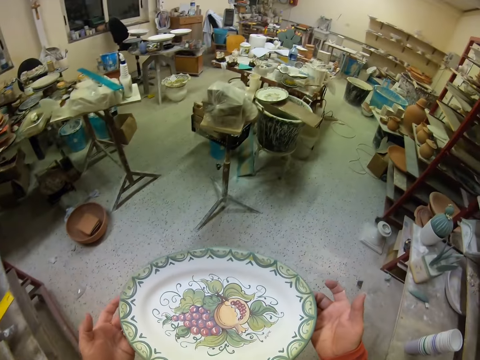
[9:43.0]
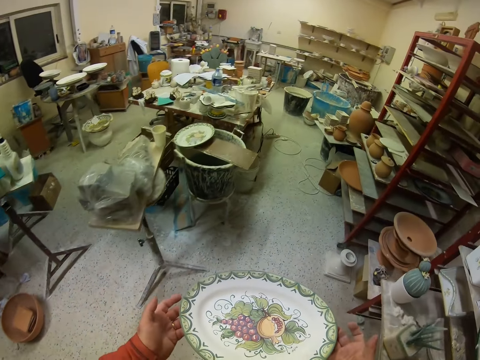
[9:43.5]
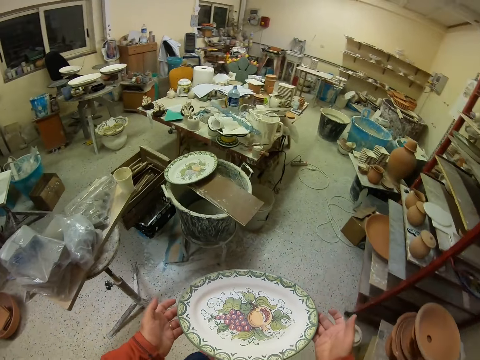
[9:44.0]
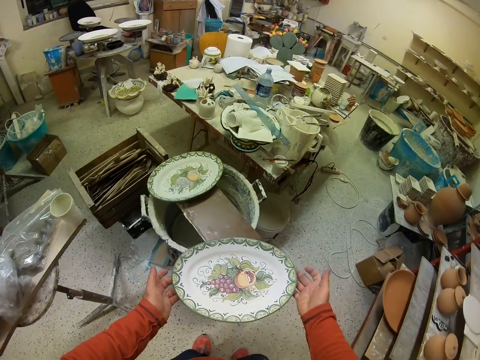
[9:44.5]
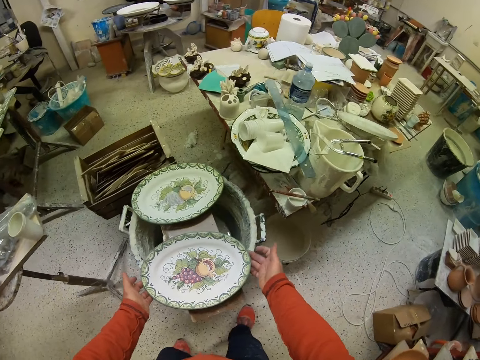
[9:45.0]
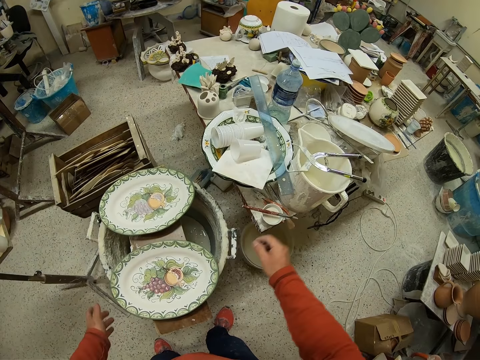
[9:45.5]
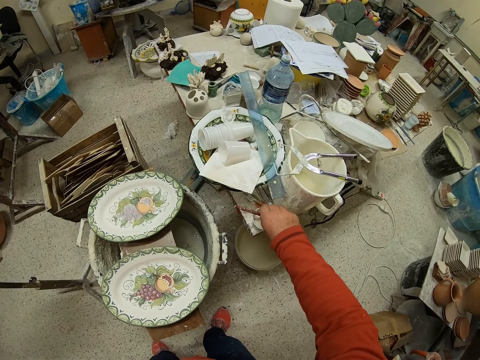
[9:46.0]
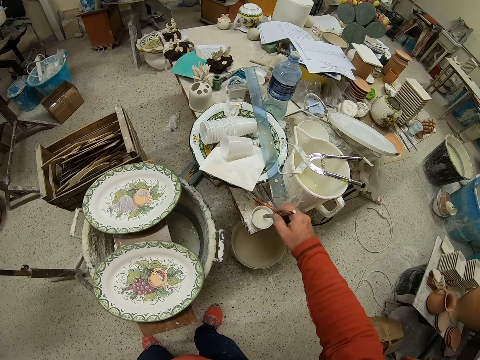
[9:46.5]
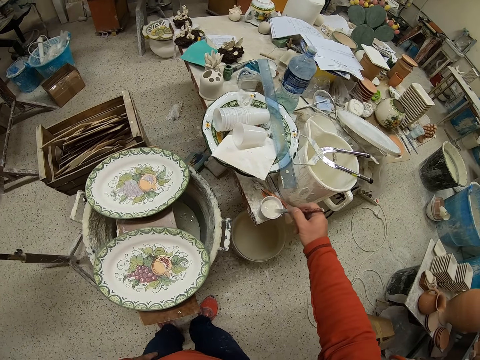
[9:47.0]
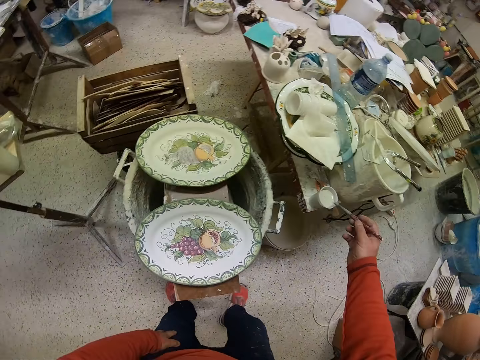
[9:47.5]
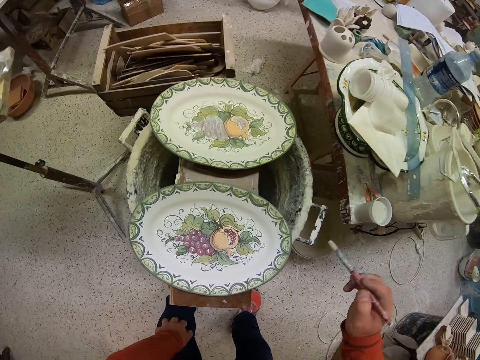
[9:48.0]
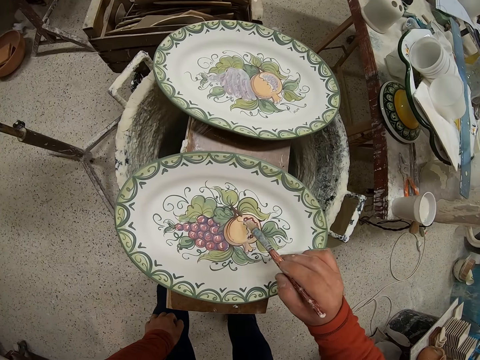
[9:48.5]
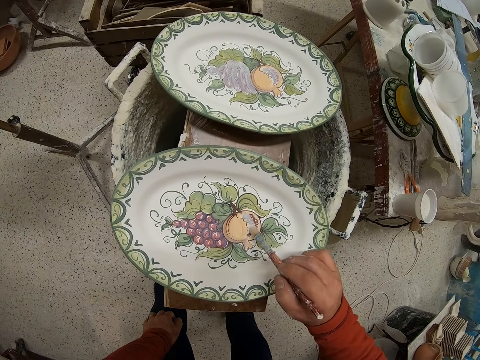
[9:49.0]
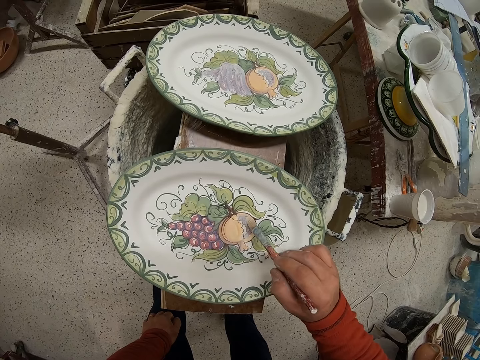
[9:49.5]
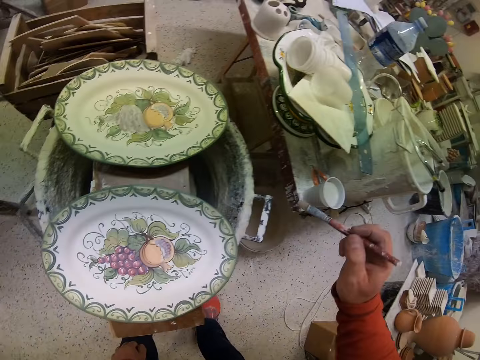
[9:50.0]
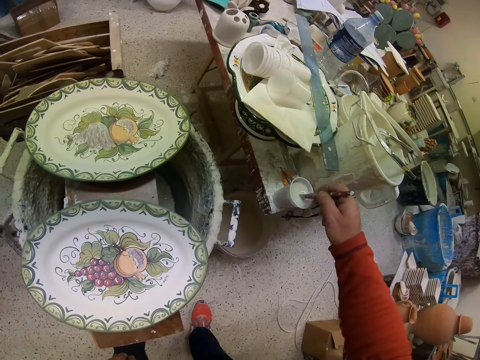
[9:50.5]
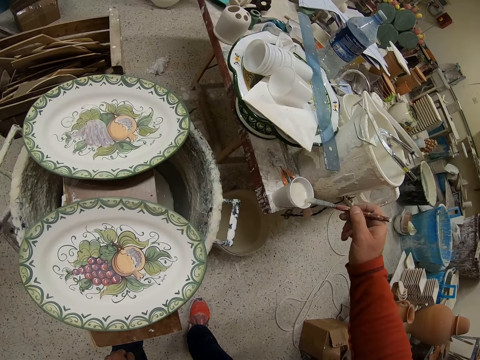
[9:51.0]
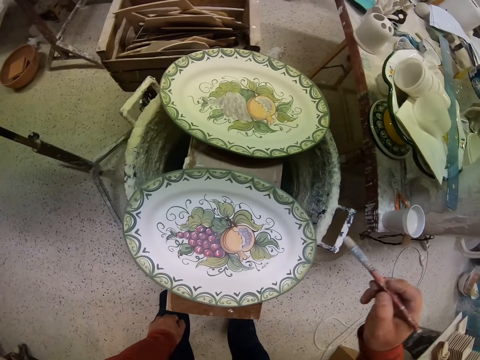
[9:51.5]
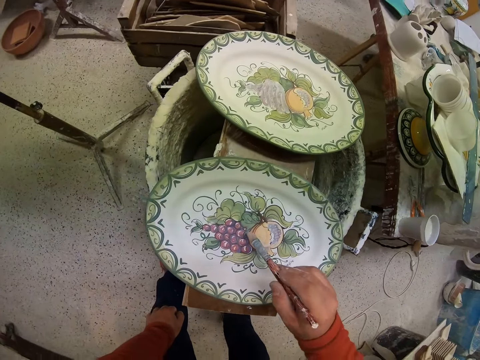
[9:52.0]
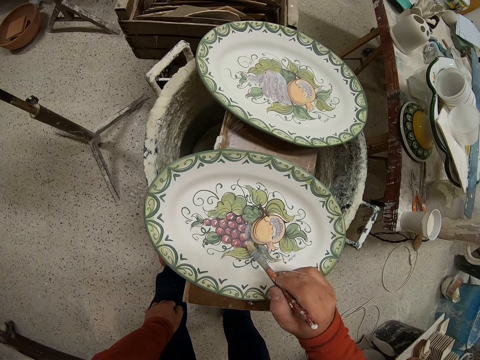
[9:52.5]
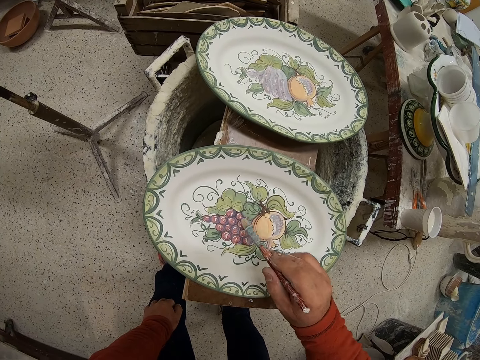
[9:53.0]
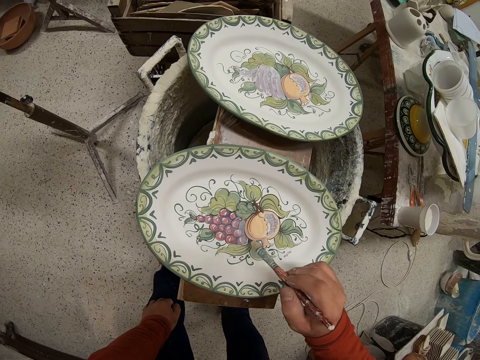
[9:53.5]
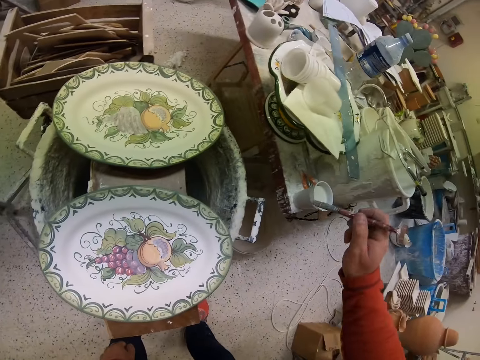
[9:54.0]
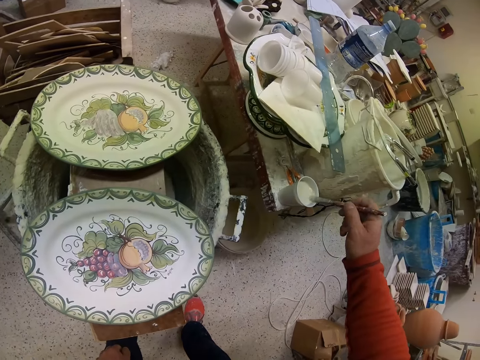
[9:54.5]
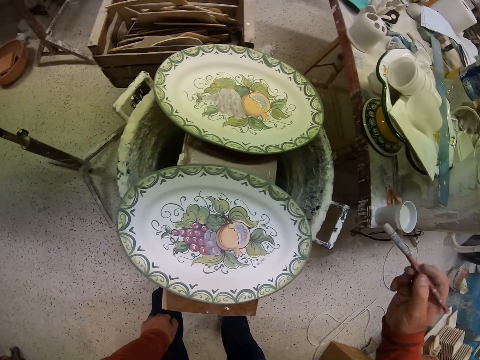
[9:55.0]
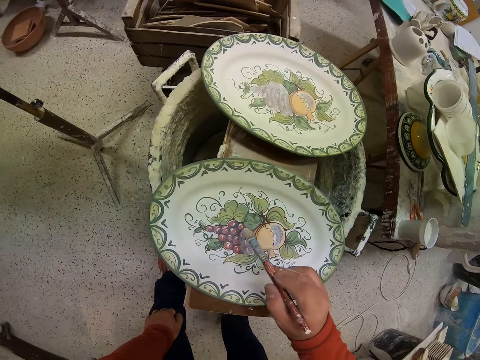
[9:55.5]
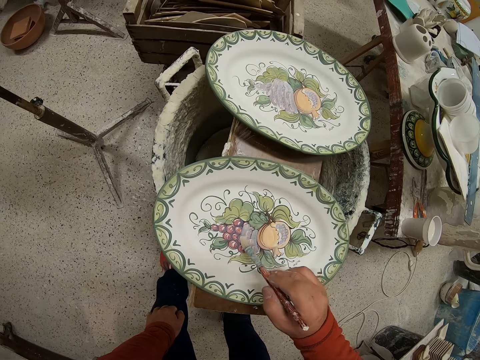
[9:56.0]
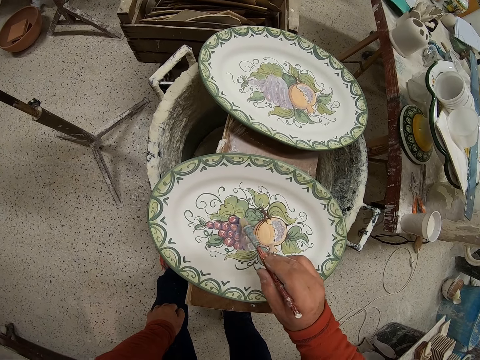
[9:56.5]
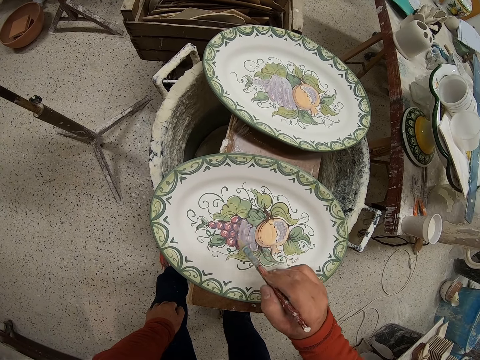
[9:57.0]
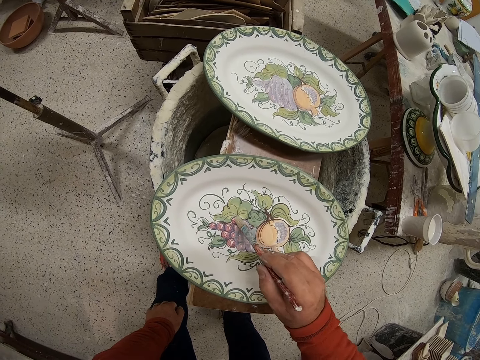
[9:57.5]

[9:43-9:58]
The camera wearer walks in a room. They place the plate or tray on the wood board. They pick a brush. They dip the brush in the paint. They paint the tray. They dip the brush in the paint. They paint the tray. They dip the brush in the paint. They paint the tray.

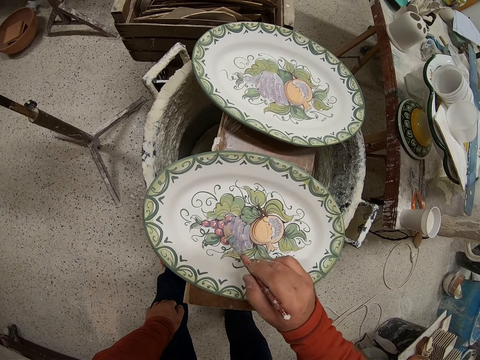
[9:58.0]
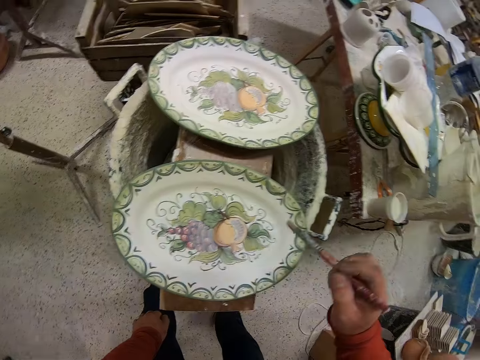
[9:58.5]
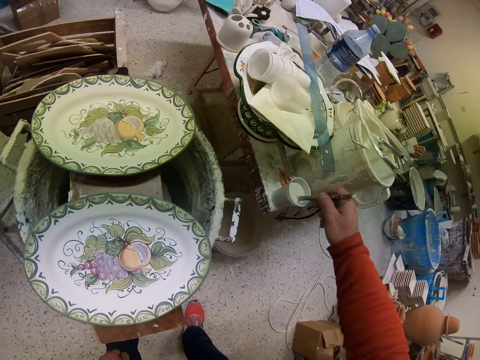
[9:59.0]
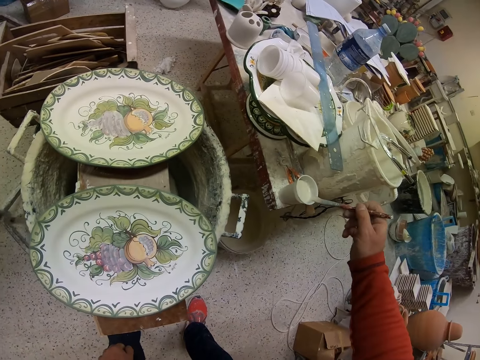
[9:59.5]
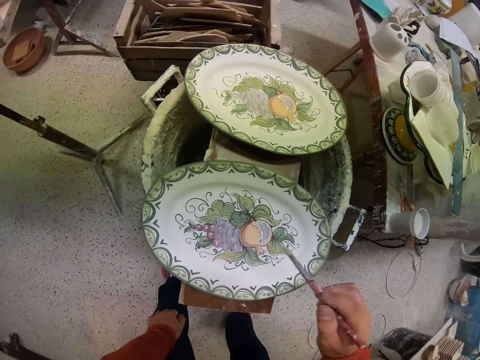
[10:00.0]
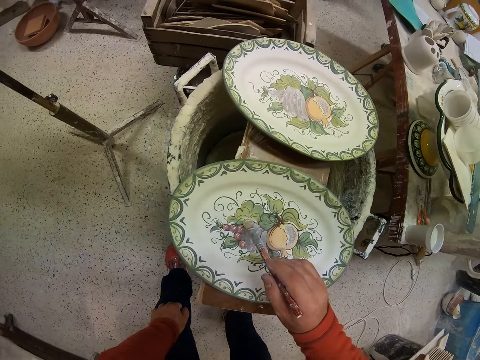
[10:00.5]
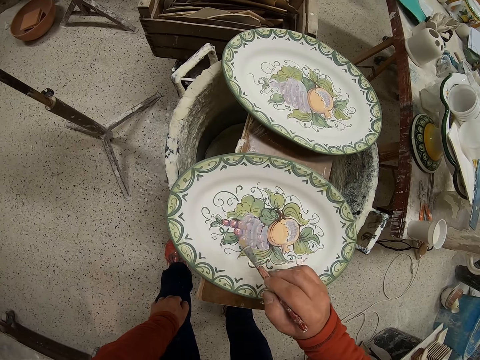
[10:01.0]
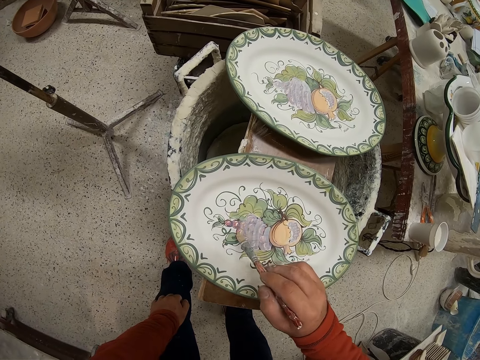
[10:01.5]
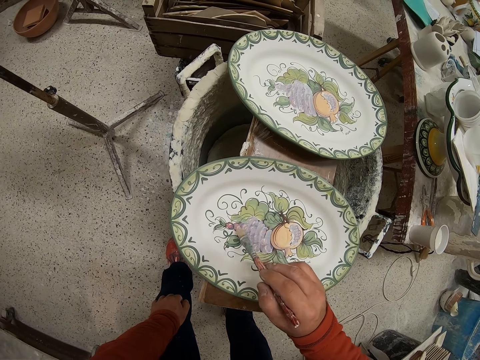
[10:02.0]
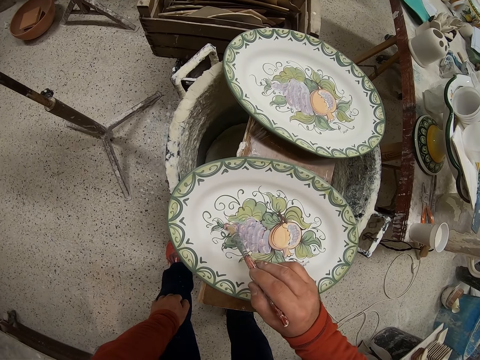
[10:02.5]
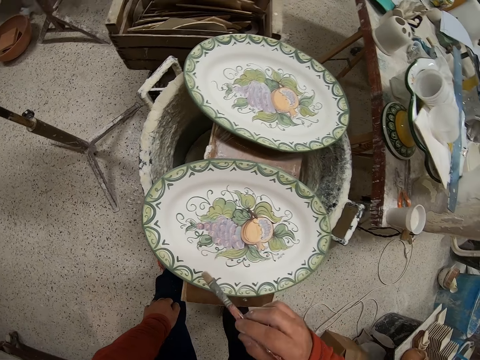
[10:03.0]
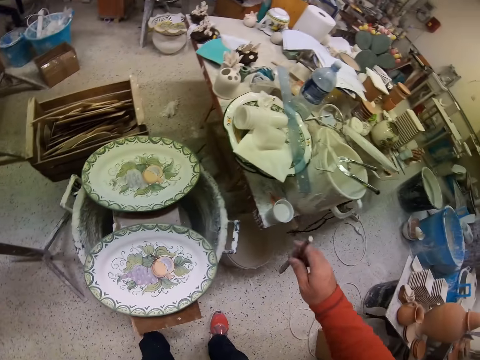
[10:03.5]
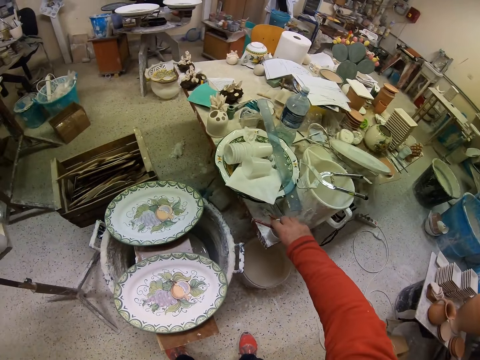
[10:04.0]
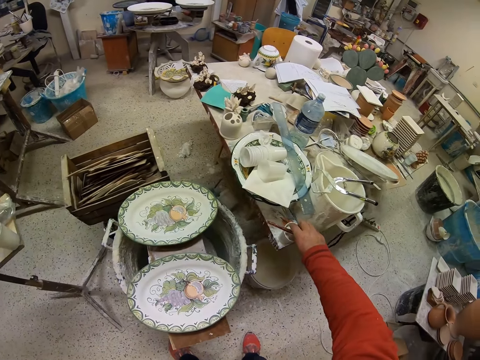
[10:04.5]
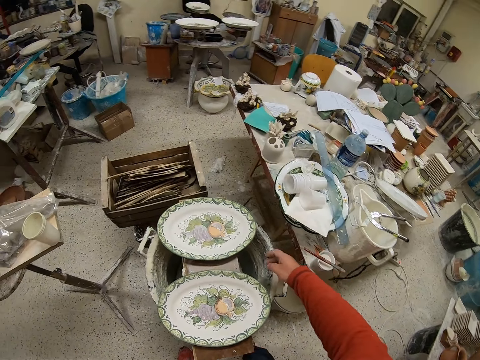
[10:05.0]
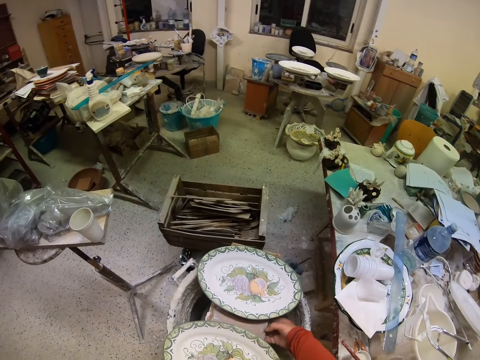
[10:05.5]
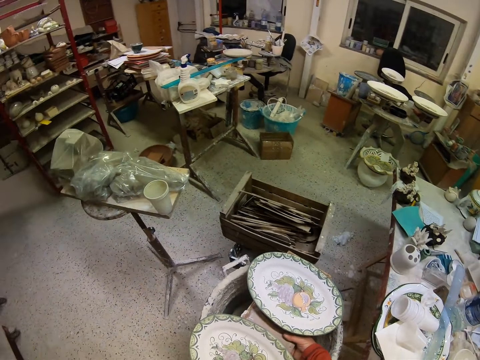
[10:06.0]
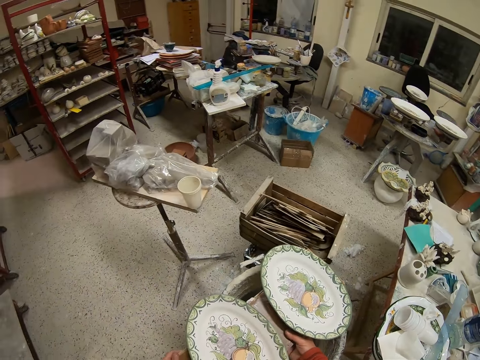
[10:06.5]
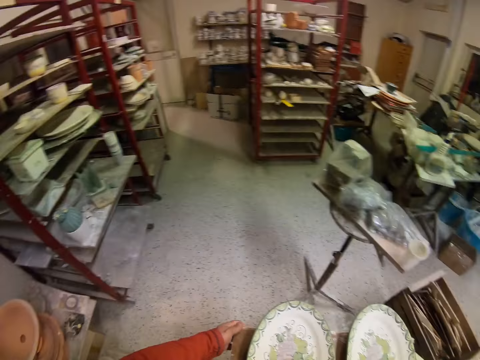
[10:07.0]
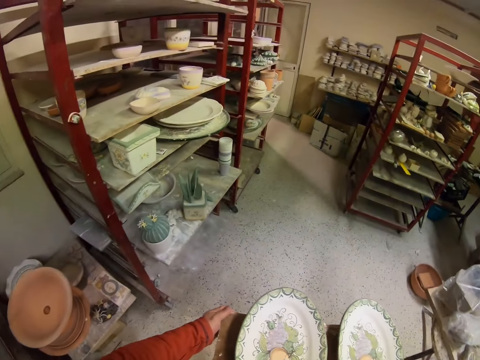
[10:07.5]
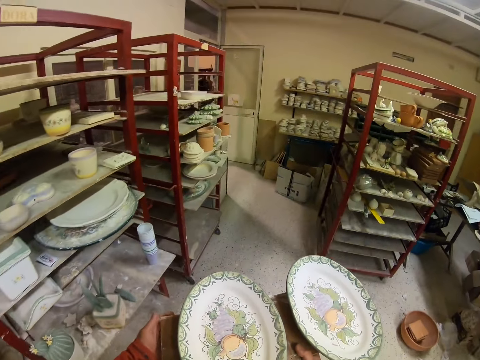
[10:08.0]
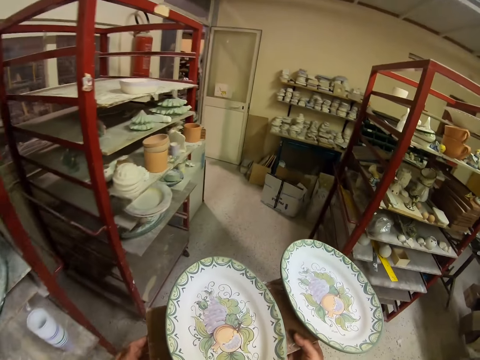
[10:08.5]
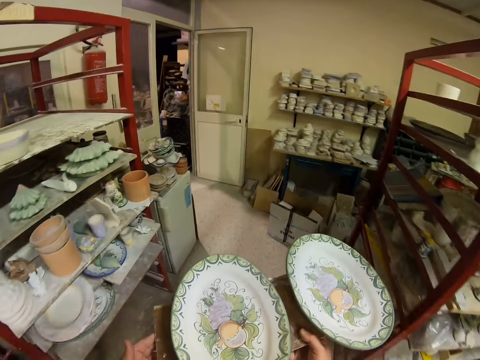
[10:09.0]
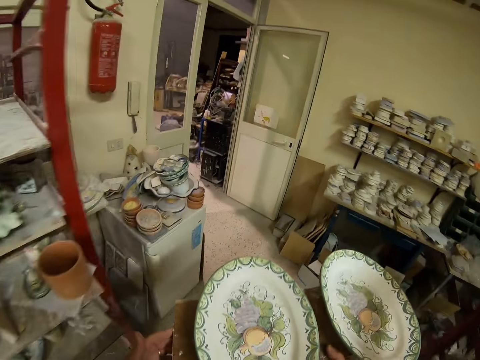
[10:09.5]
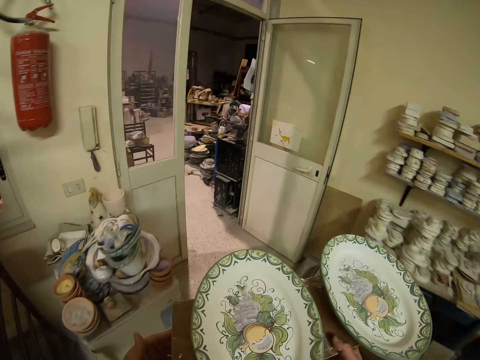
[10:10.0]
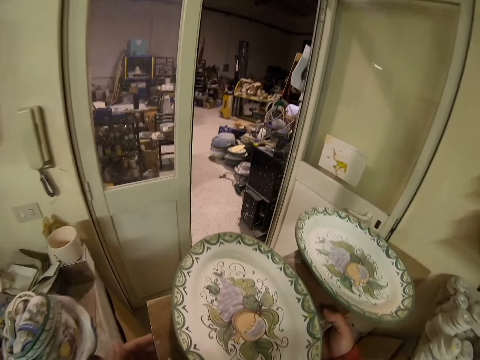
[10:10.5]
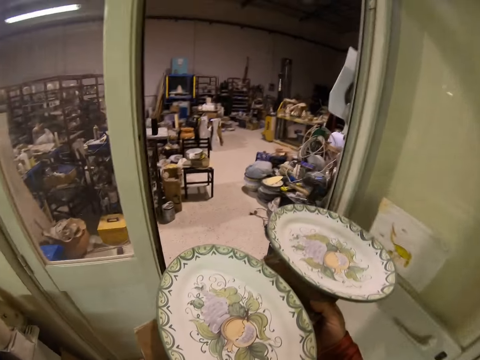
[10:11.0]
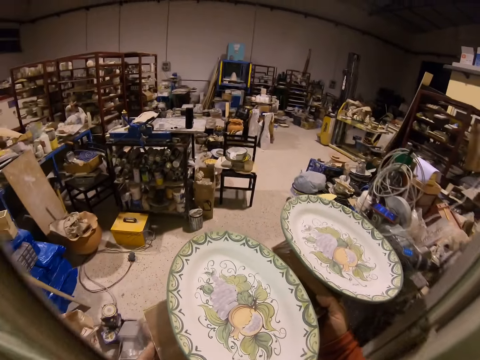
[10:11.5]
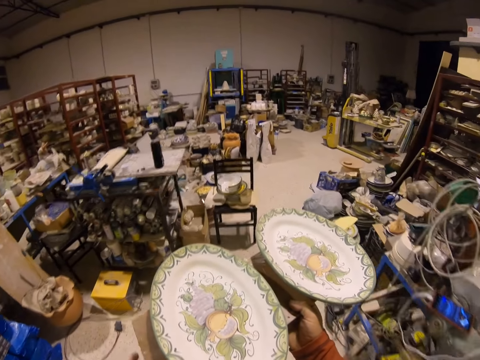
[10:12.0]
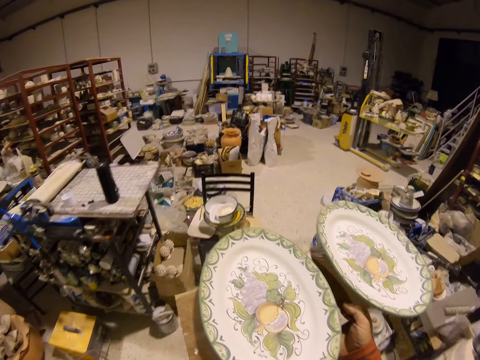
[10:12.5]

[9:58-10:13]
The camera wearer dips a brush in the paint. They paint a tray. They put the brush down. They pick the wood of the tray. They carry the wood board with the plates. They walk in a room.
